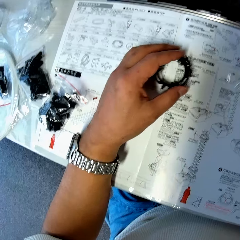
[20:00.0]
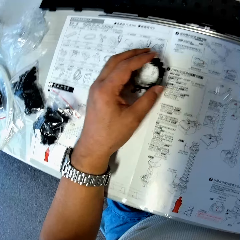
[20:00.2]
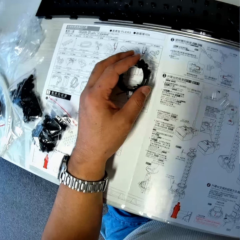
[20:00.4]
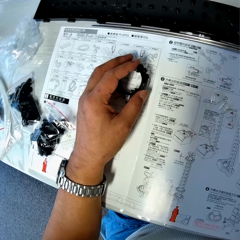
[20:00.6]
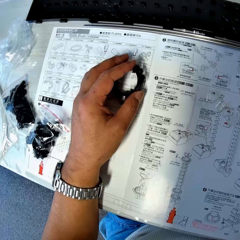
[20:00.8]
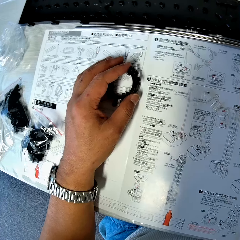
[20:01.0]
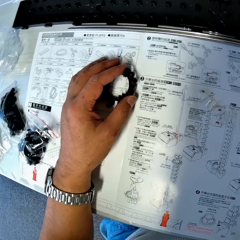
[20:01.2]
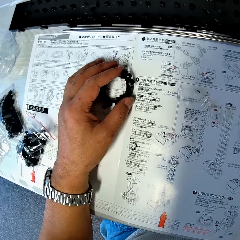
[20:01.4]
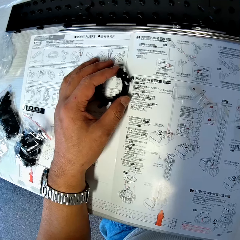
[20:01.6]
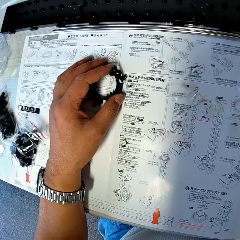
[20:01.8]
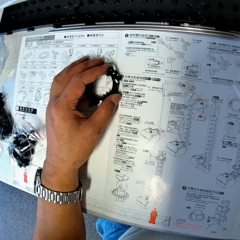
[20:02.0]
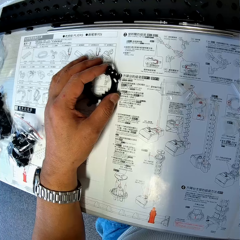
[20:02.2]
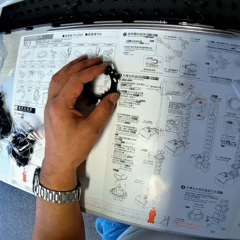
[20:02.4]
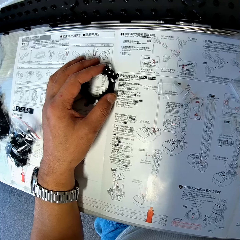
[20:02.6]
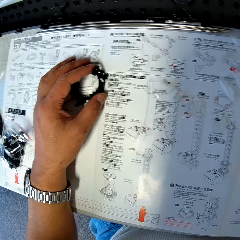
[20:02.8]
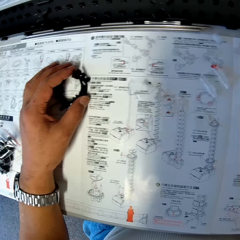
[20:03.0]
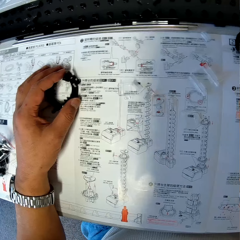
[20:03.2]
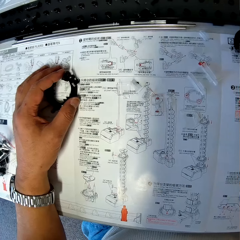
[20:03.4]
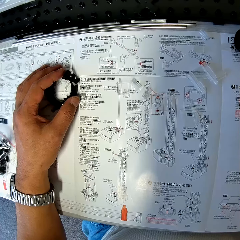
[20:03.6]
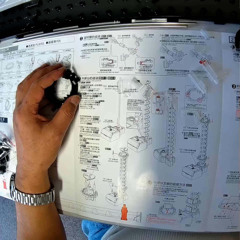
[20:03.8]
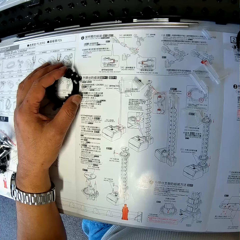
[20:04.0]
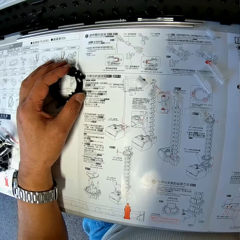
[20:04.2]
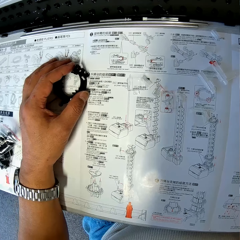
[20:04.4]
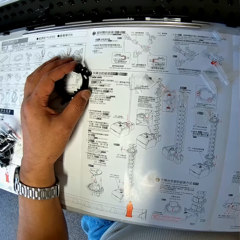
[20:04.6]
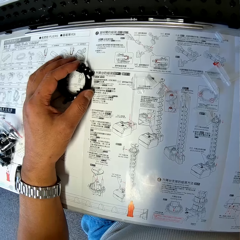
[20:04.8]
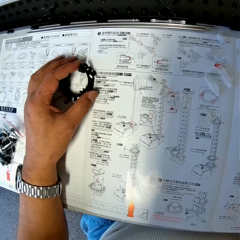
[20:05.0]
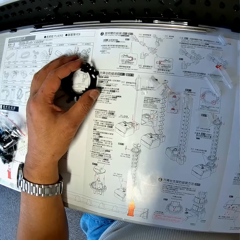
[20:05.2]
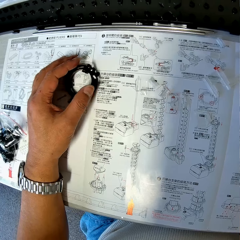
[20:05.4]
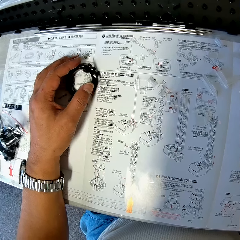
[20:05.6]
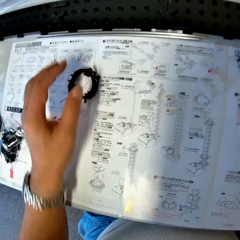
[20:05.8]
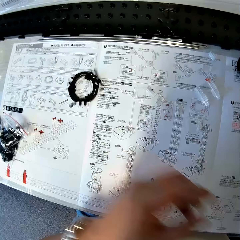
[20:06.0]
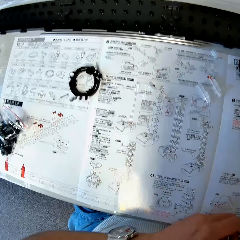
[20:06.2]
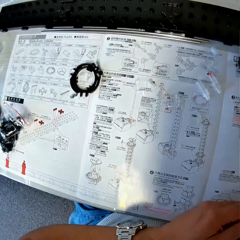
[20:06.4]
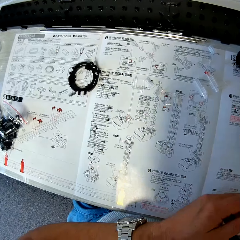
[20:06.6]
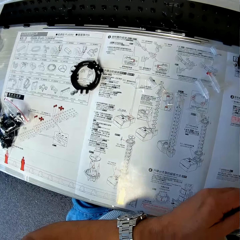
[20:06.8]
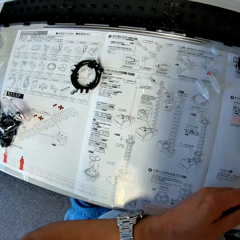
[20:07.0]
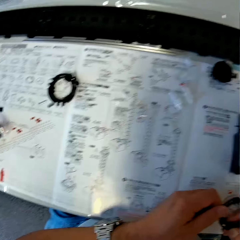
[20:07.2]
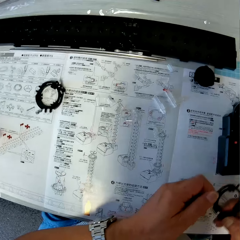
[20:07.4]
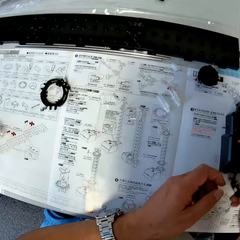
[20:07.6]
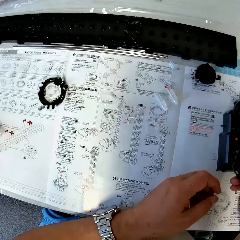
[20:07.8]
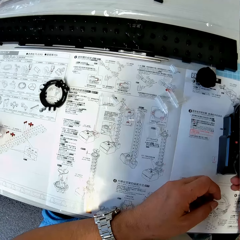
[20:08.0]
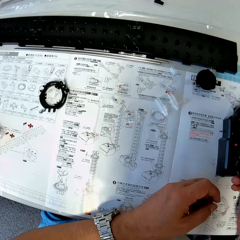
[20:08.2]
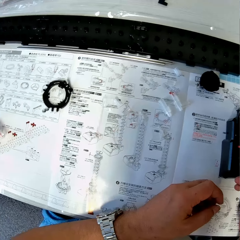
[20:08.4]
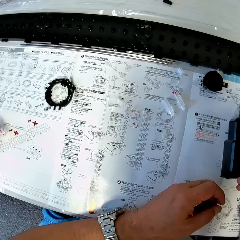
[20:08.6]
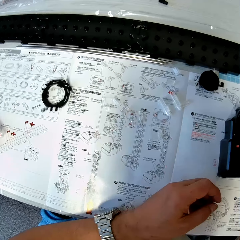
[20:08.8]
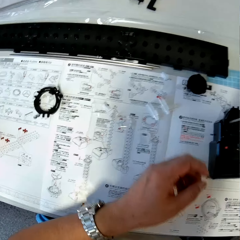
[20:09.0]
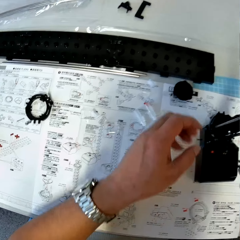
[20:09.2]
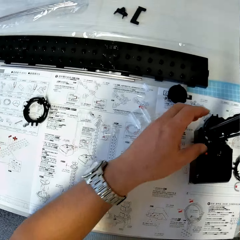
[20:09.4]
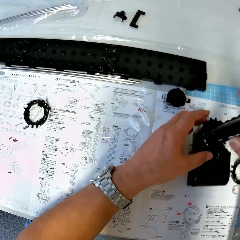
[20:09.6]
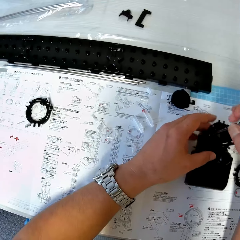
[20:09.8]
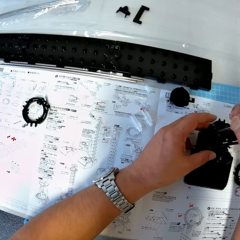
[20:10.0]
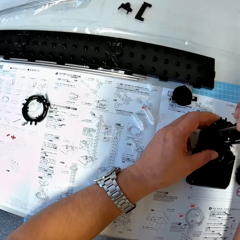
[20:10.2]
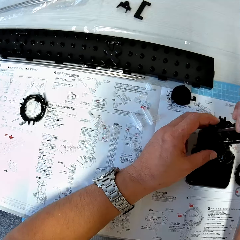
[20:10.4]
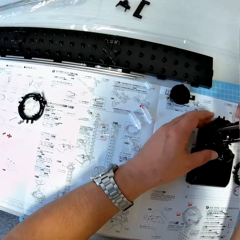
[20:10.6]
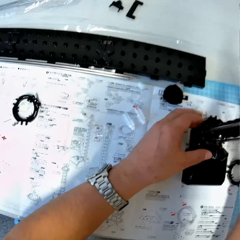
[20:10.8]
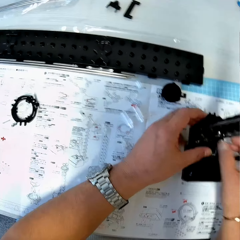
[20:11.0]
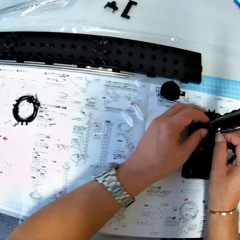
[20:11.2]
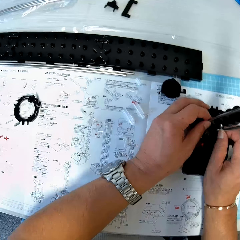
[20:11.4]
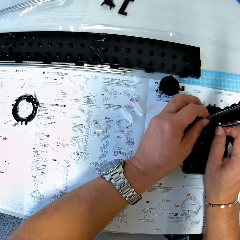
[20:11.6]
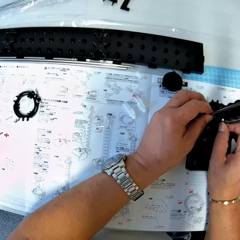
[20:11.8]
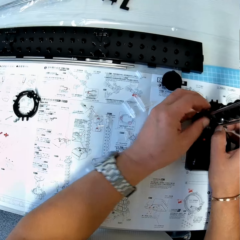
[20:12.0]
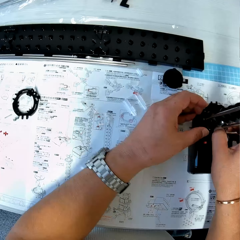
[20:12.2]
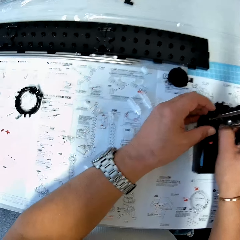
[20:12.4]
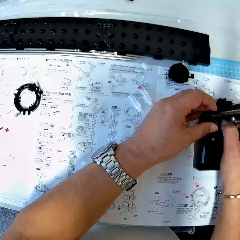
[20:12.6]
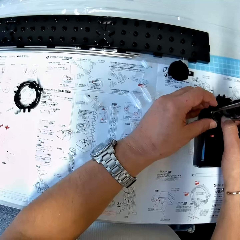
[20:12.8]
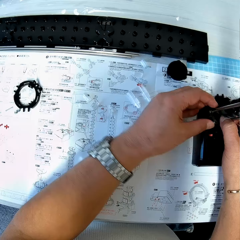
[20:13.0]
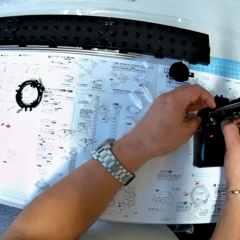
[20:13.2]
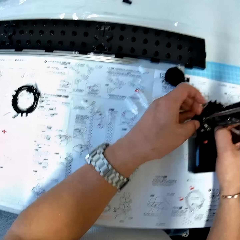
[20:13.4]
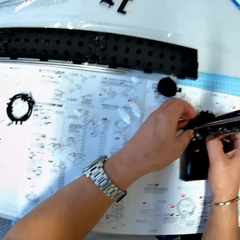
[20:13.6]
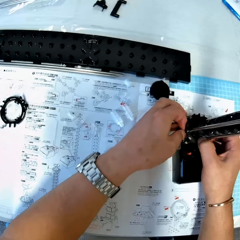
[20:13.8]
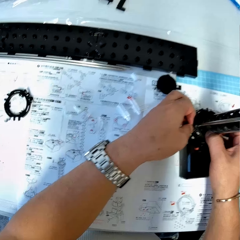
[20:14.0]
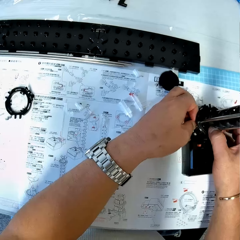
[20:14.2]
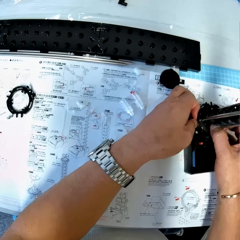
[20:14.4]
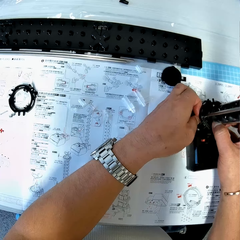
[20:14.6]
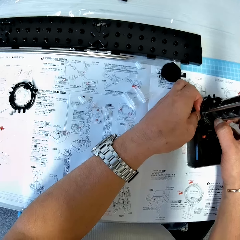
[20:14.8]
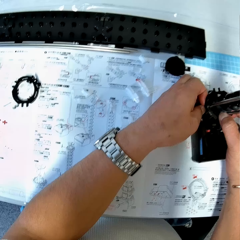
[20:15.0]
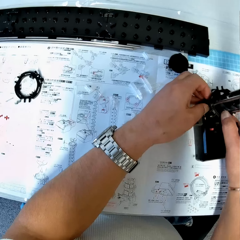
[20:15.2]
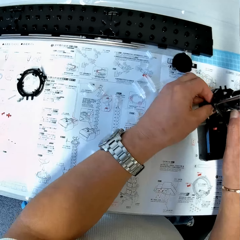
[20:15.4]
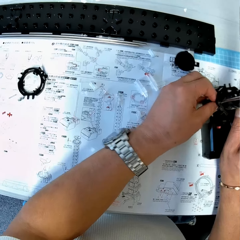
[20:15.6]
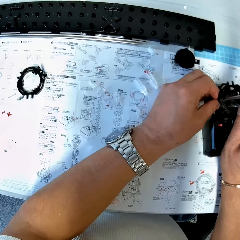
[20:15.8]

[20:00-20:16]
The camera wearer moves a piece on the table with his left hand. He stares at the blueprint on the table. He holds the piece with both his hands. He looks at the elevator ring. He drops the piece on the table. He tightens the rods and the piece to the antenna on the table. He adjusts the shaft on the gearbox.

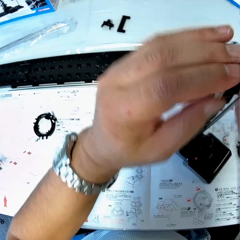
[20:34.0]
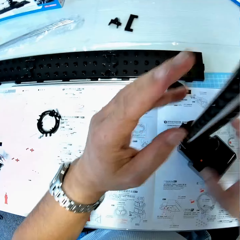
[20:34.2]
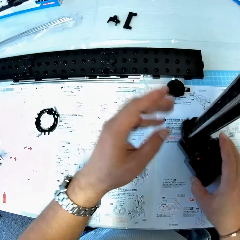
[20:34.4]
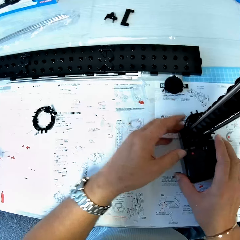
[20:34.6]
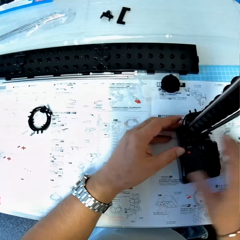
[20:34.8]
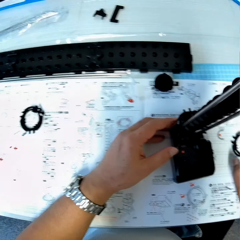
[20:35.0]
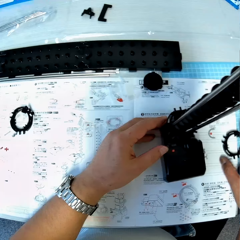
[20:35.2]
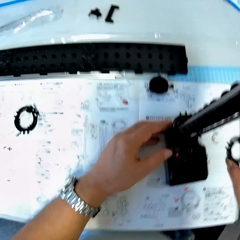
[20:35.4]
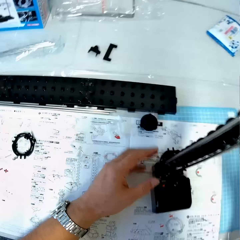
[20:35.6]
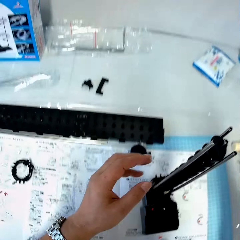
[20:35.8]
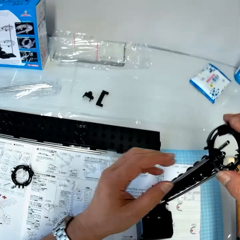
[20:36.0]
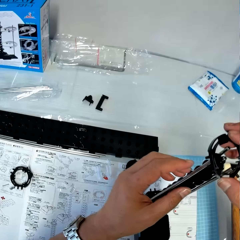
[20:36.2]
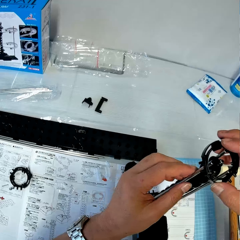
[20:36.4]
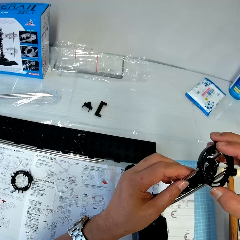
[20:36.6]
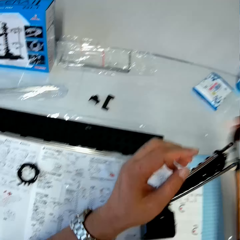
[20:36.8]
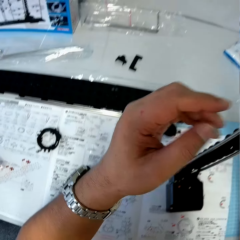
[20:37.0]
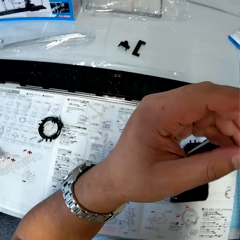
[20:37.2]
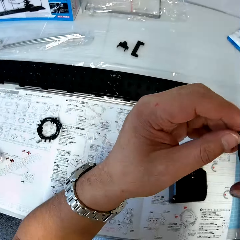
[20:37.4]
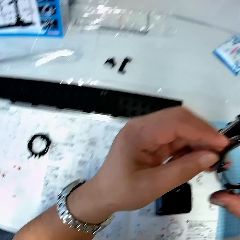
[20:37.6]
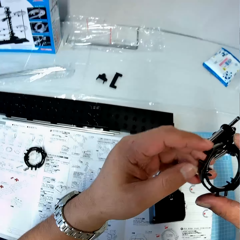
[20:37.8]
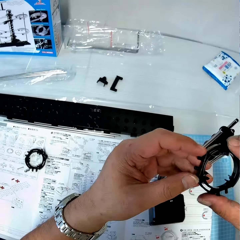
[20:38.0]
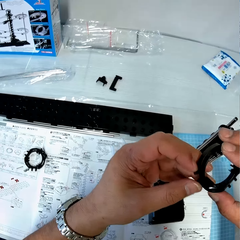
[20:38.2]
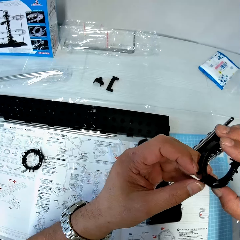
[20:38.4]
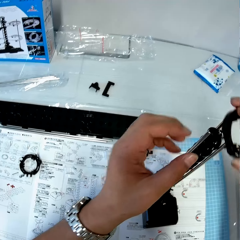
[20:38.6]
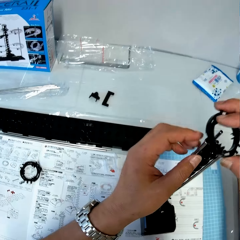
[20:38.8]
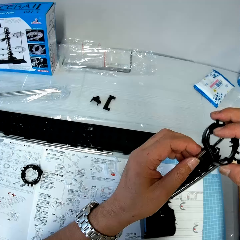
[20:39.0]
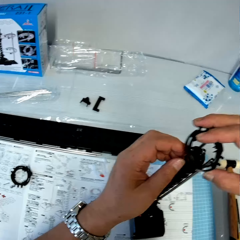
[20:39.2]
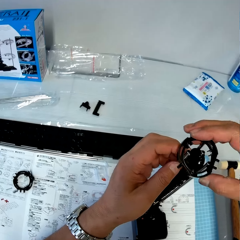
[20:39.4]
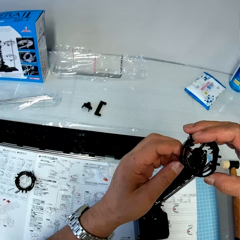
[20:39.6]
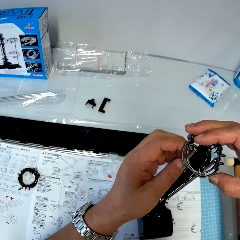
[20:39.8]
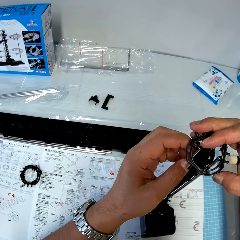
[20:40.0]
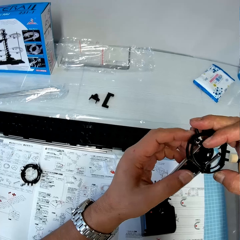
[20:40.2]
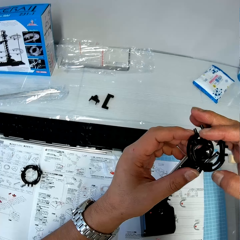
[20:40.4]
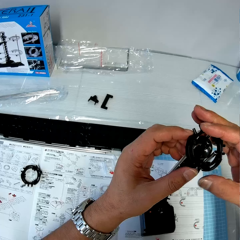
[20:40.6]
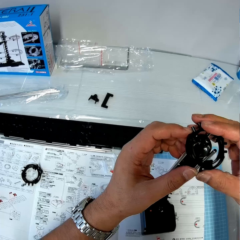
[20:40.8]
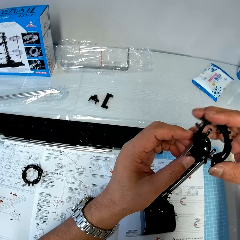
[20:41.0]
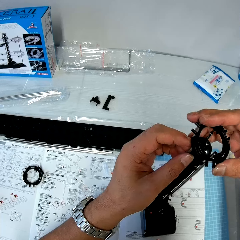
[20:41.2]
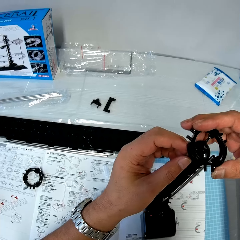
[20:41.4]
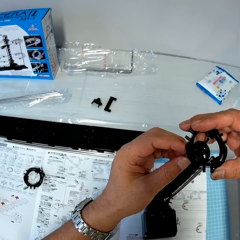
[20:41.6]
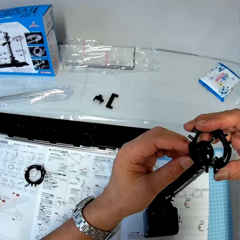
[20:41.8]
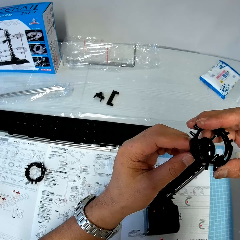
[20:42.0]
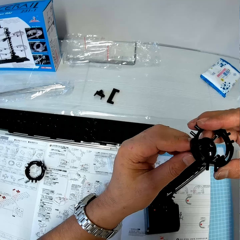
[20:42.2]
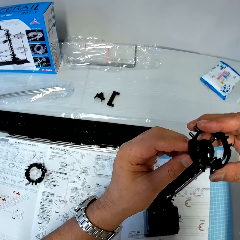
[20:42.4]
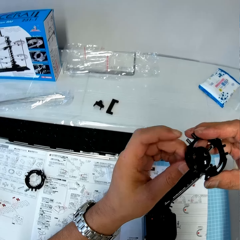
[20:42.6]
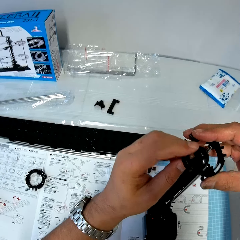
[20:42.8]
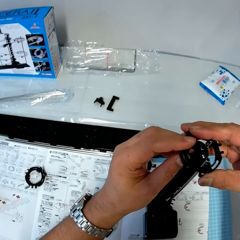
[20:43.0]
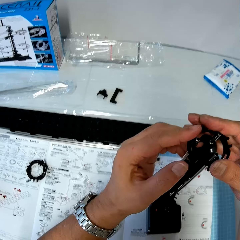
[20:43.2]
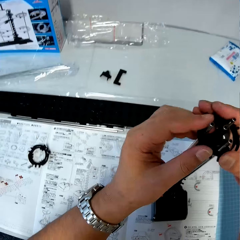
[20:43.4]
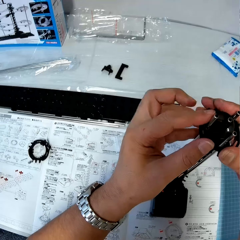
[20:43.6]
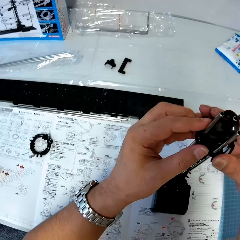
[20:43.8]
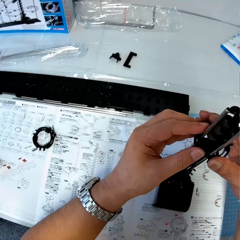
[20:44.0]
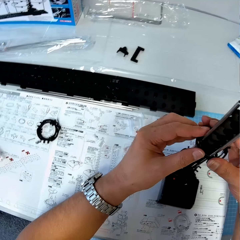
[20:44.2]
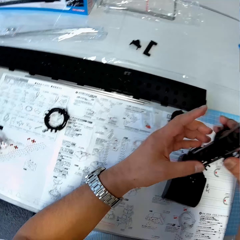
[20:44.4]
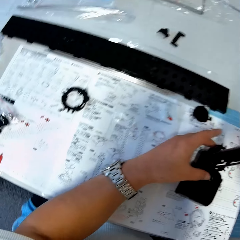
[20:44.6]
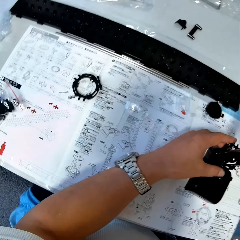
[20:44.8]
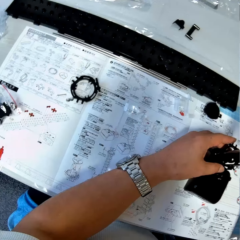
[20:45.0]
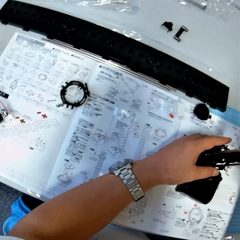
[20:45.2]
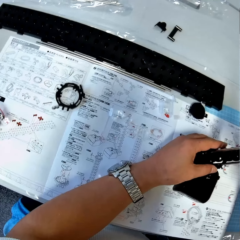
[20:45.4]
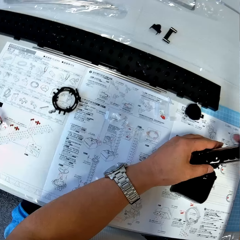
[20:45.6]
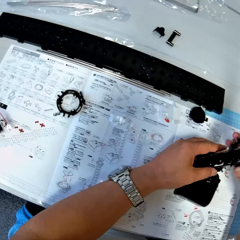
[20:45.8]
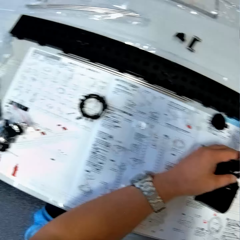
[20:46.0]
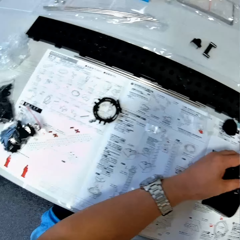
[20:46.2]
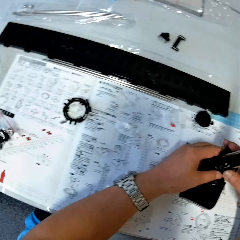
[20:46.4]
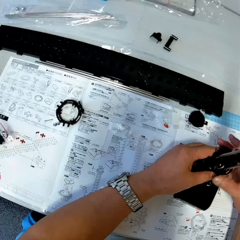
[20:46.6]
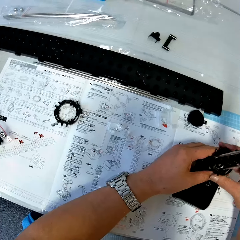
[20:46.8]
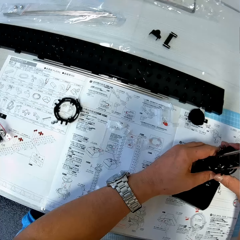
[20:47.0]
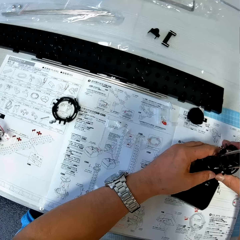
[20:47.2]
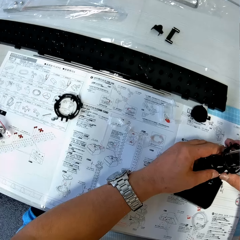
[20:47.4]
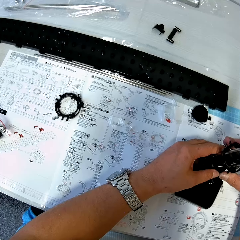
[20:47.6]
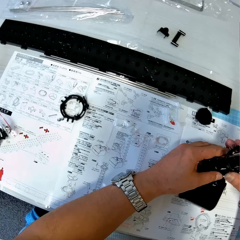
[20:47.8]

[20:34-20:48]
The camera wearer picks up a piece or elevator ring from the table with his right hand. He fixes the piece to the antenna on the table. He puts the elevator ring on the shaft. He looks at the elevator ring. He holds the piece with both his hands. He puts the elevator ring on the shaft. He fixes the piece to the antenna on the table.
